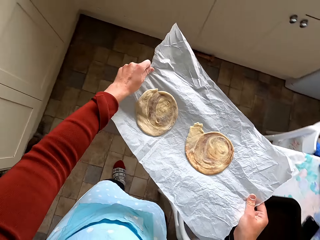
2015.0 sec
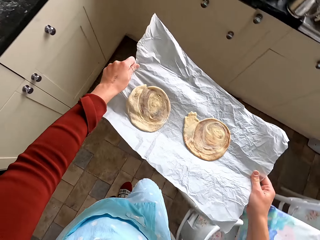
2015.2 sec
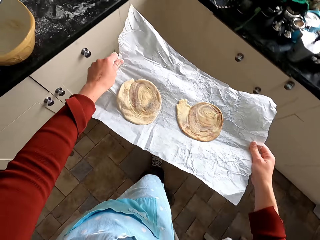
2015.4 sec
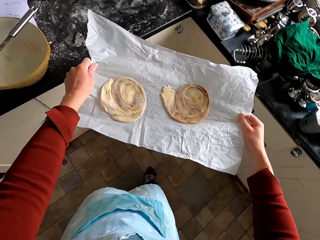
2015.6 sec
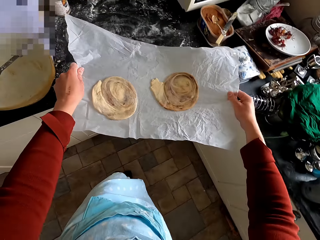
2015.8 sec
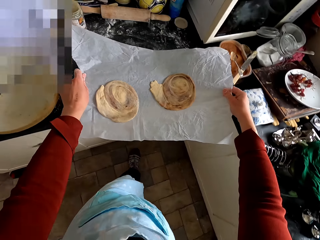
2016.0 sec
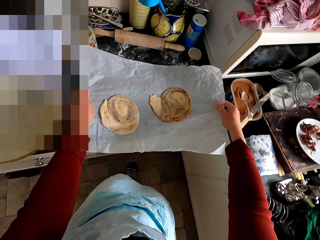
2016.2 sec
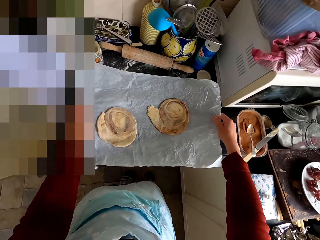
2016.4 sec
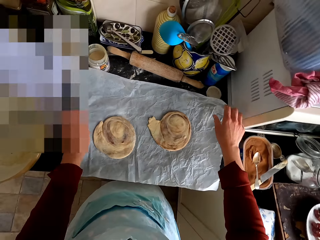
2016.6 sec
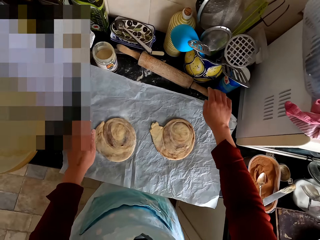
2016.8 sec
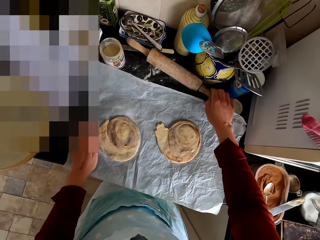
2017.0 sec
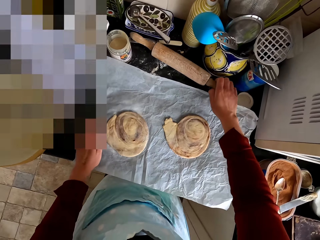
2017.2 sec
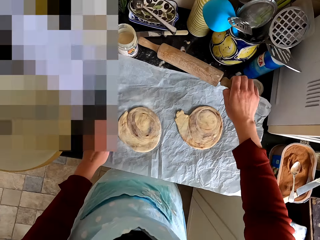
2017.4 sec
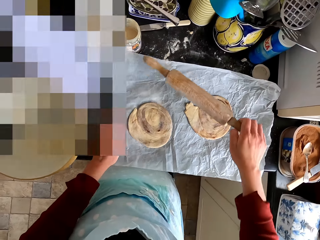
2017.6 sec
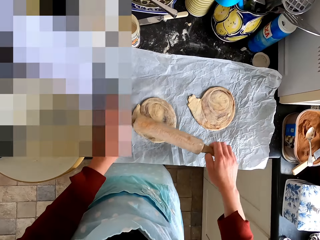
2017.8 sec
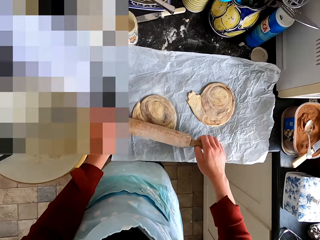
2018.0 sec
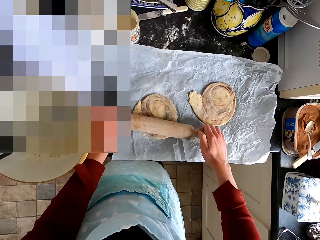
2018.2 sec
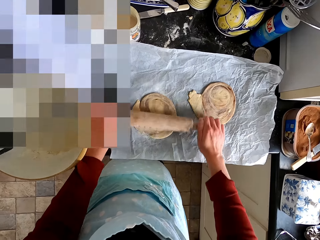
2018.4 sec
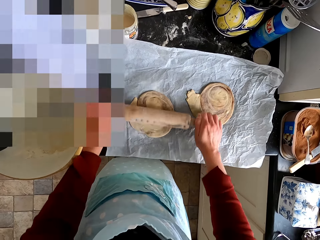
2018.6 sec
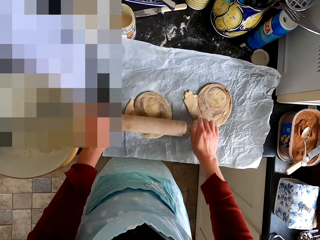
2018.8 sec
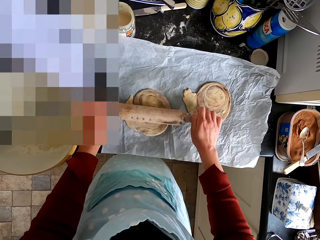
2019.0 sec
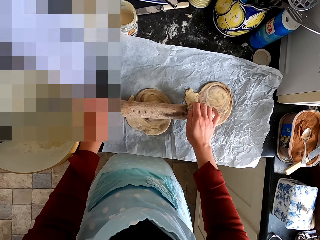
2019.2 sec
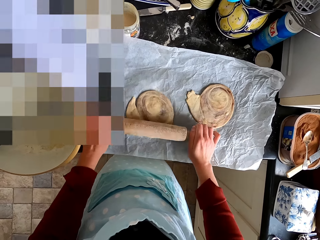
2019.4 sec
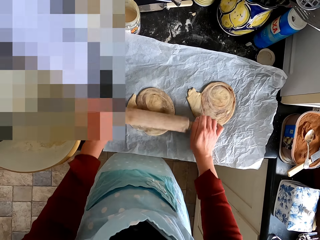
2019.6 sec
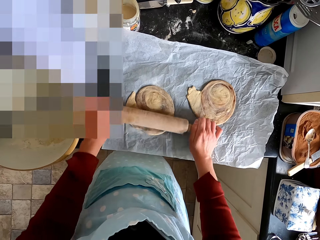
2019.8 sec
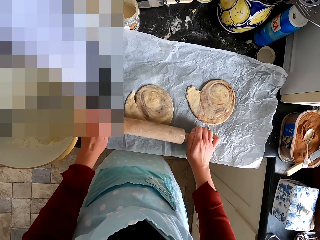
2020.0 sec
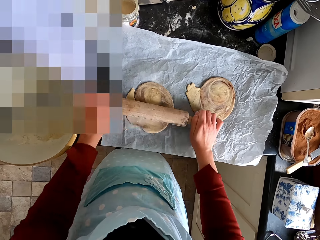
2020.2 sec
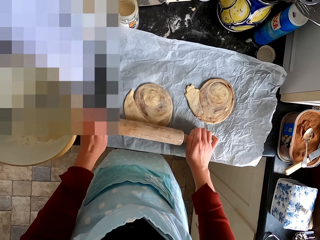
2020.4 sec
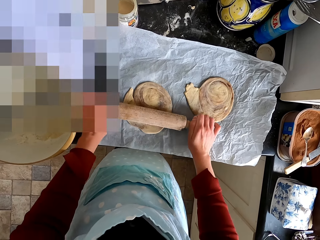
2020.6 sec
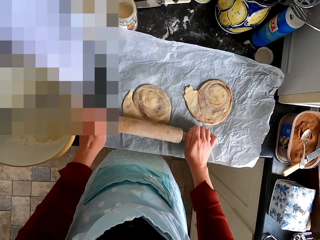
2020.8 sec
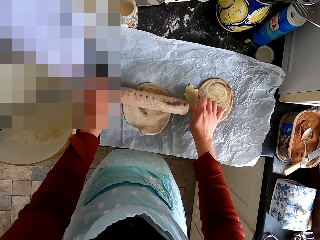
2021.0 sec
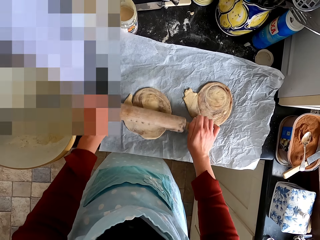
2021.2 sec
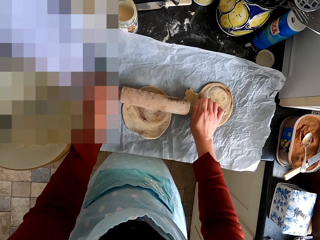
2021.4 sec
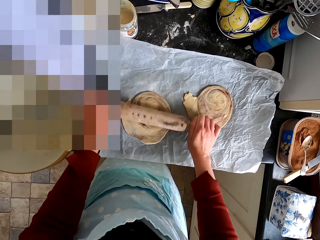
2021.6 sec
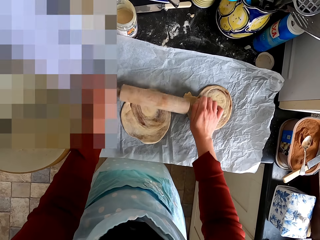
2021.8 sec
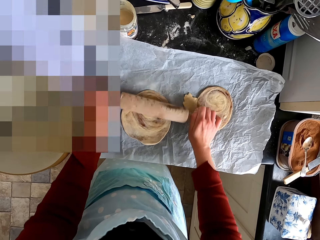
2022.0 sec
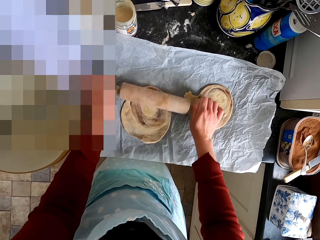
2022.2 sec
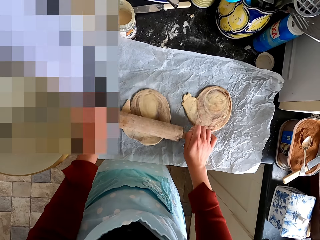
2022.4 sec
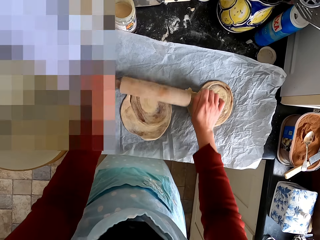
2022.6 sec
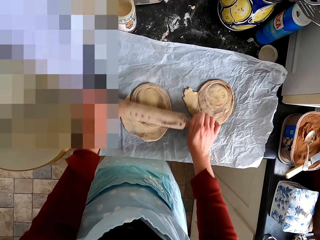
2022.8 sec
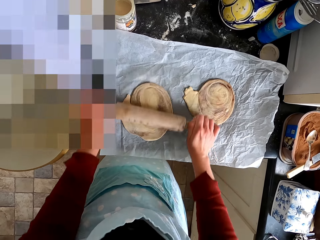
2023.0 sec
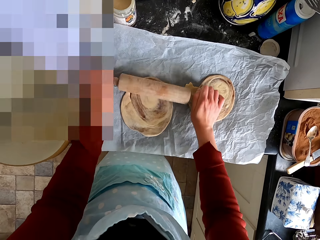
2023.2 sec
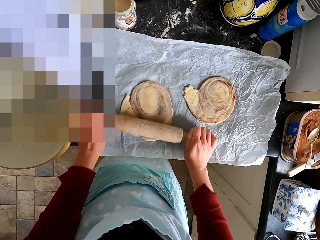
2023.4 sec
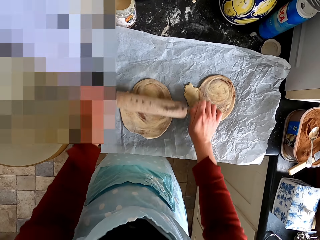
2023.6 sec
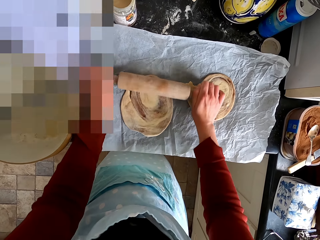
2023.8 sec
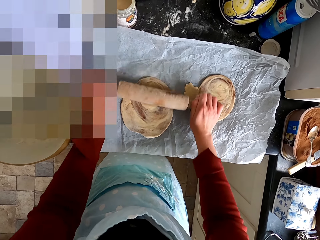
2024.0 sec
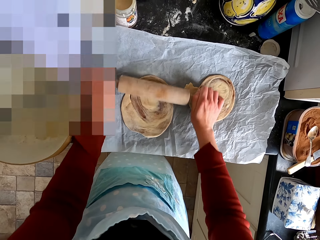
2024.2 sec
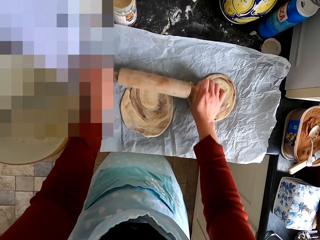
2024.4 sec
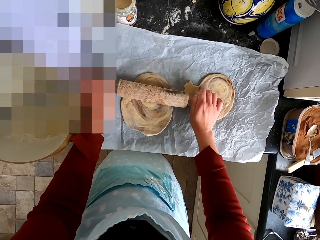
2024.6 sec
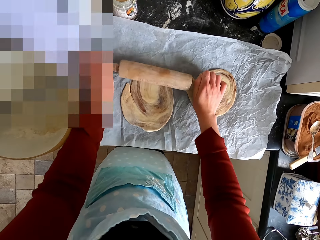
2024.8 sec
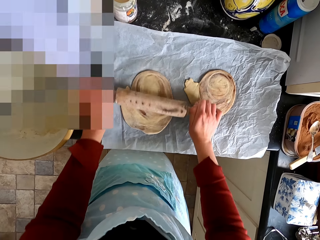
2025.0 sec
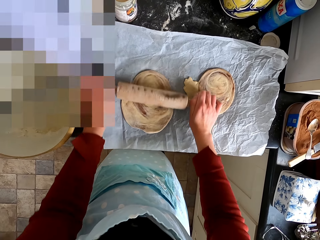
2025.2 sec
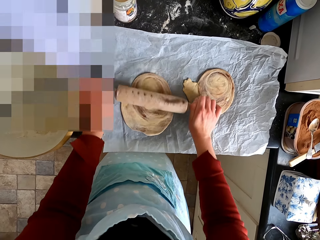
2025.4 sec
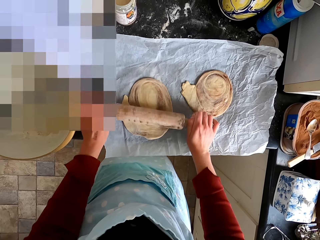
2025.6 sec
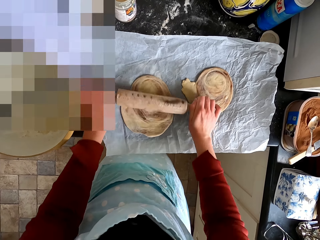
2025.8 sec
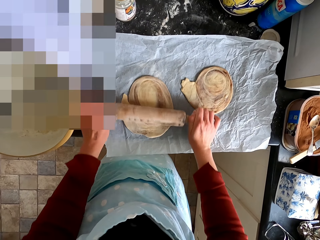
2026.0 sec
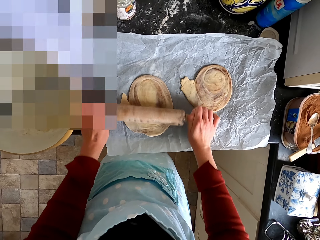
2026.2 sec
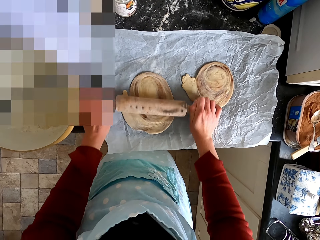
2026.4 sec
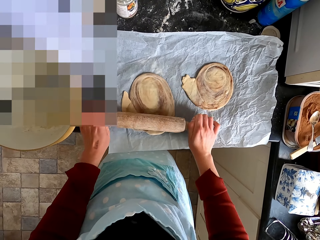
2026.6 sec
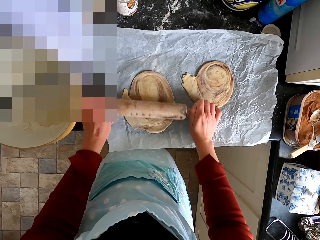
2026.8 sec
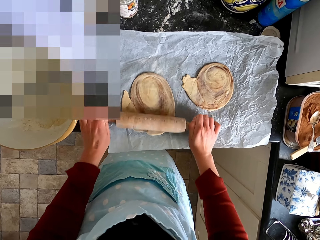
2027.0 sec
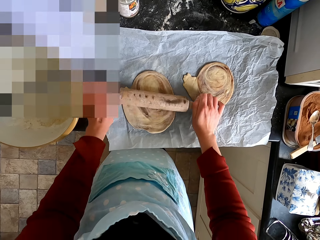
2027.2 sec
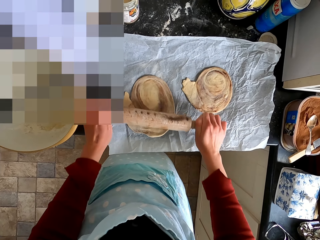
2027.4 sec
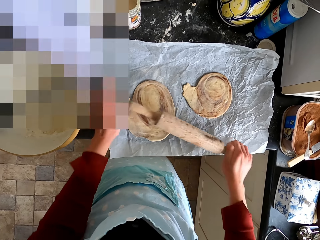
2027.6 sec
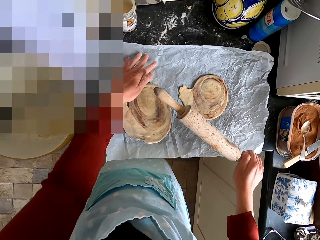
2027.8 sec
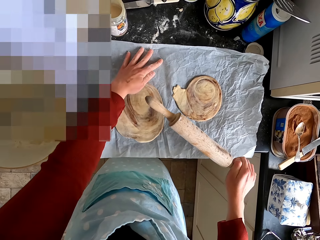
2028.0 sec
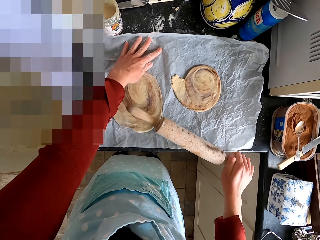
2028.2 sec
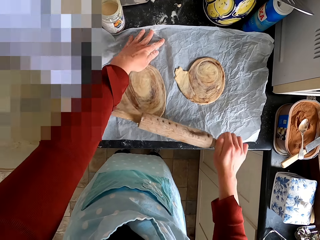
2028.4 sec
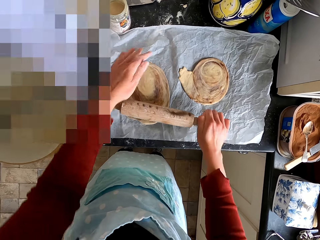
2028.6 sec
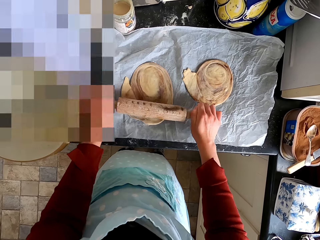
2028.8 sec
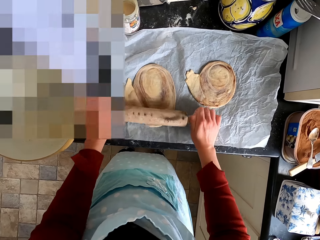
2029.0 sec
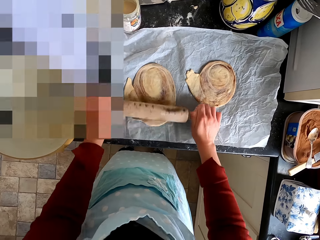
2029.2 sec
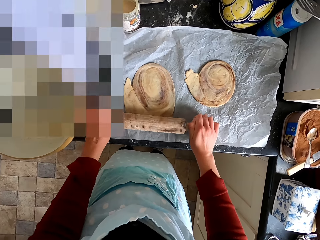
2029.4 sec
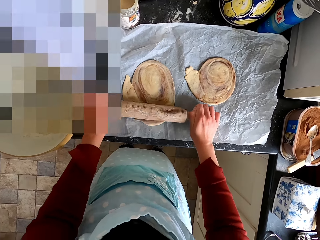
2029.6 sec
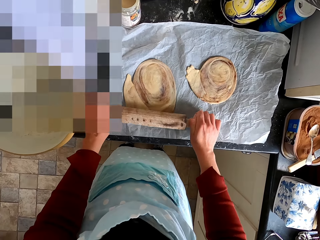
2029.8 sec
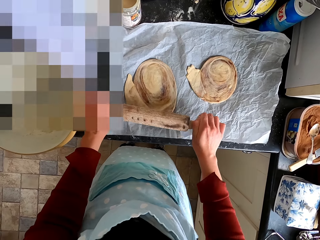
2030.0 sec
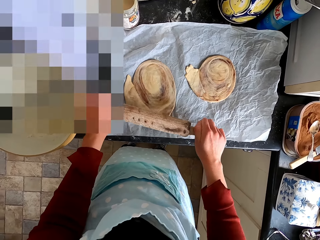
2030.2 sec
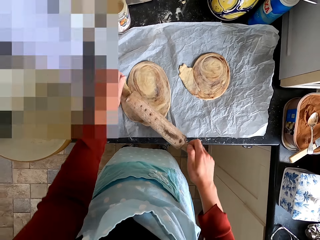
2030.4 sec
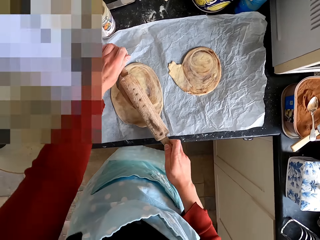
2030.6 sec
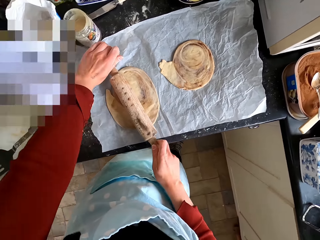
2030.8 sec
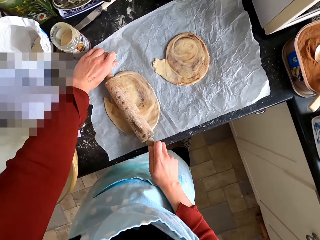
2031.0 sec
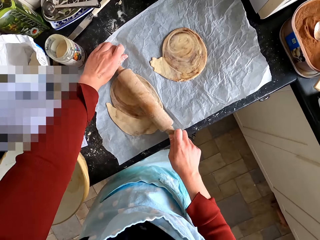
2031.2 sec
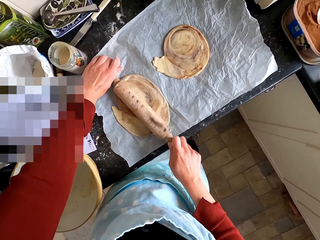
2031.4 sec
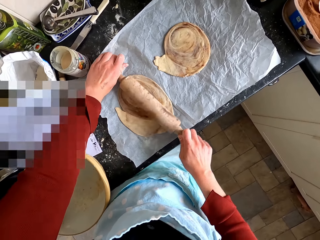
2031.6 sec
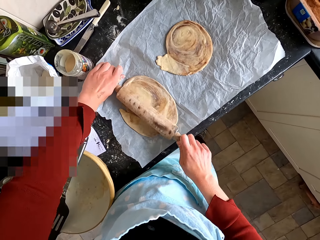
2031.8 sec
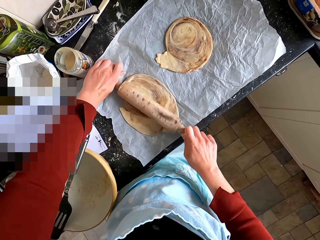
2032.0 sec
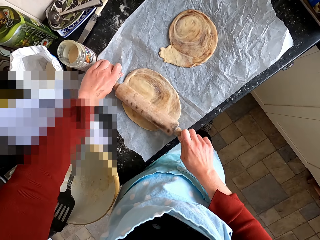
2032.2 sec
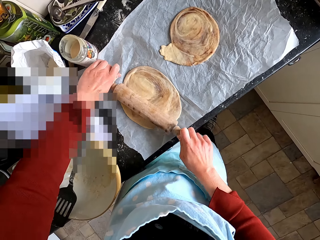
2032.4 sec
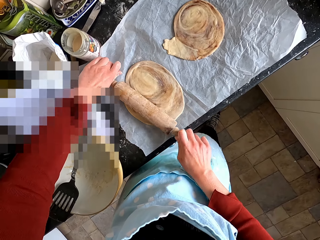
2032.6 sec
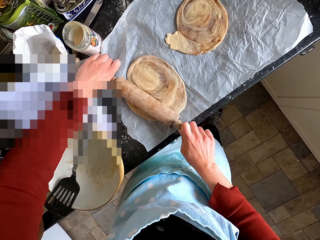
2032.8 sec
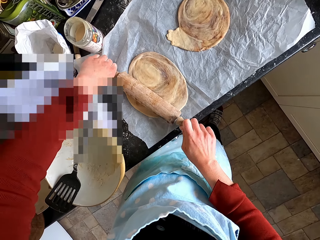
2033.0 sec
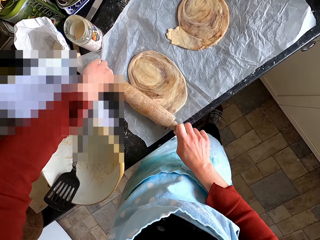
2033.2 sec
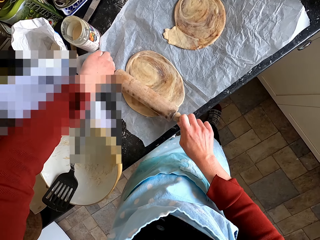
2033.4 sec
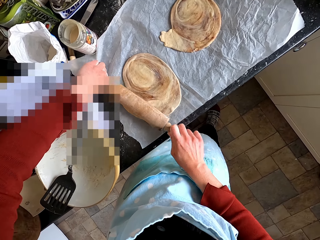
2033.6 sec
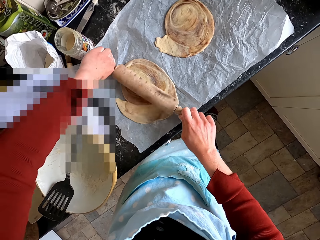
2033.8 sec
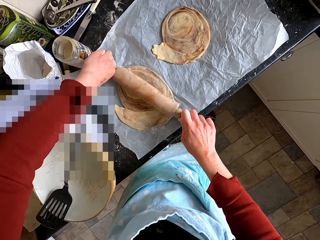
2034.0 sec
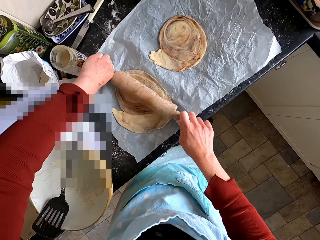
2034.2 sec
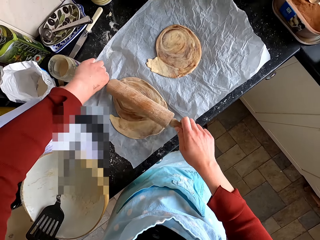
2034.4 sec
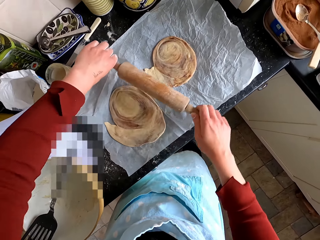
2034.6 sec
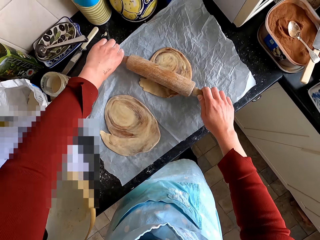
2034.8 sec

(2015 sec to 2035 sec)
The camera wearer walks across the kitchen. They put the parchment paper on the kitchen counter. They pick up the dough roller from the counter top. They flatten the dough with the dough roller. They adjust the paper. They flatten the dough with the dough roller.
